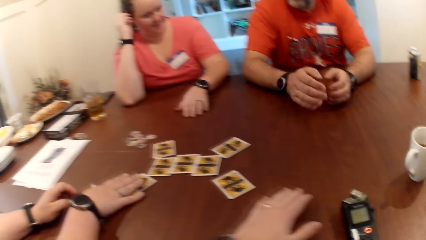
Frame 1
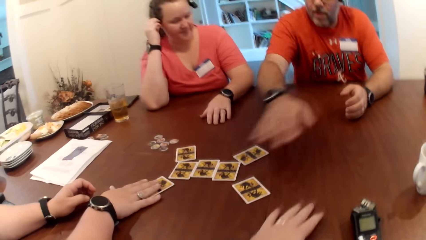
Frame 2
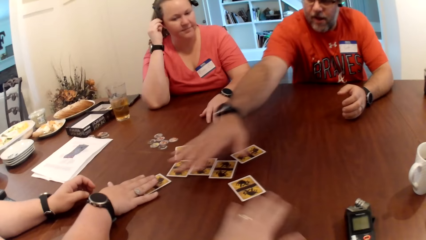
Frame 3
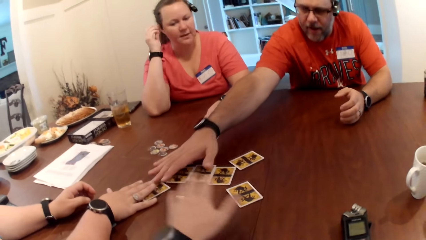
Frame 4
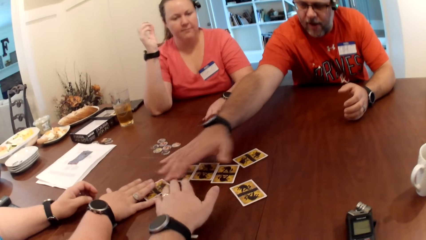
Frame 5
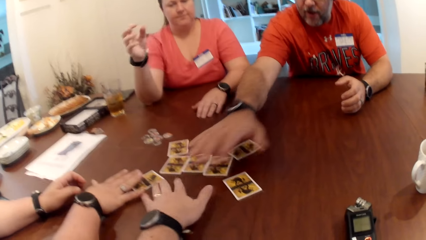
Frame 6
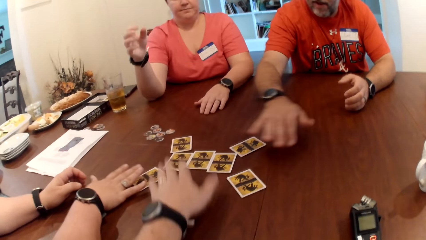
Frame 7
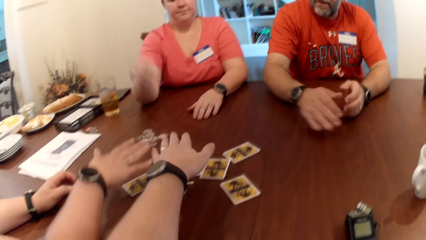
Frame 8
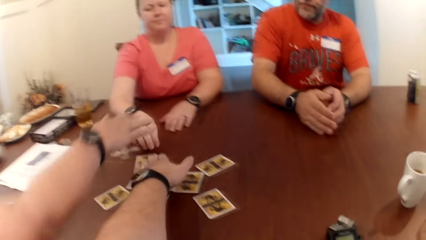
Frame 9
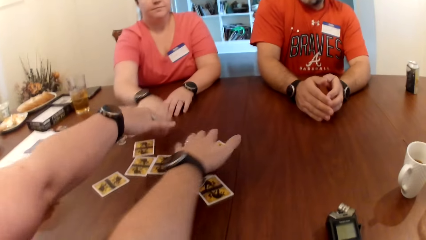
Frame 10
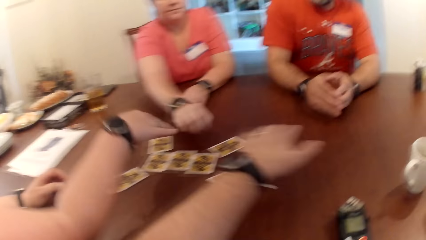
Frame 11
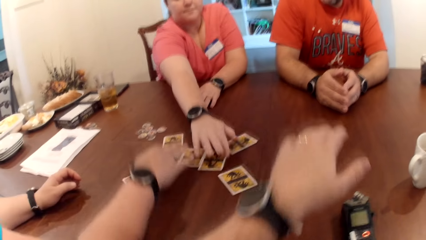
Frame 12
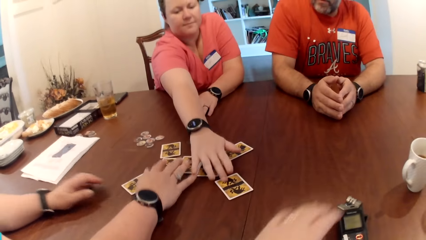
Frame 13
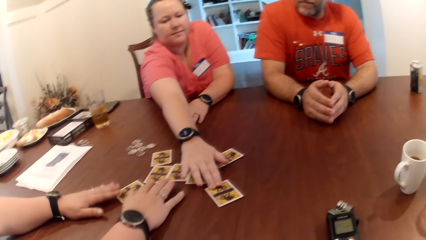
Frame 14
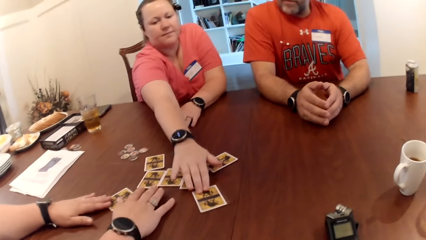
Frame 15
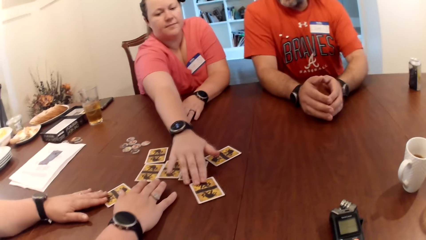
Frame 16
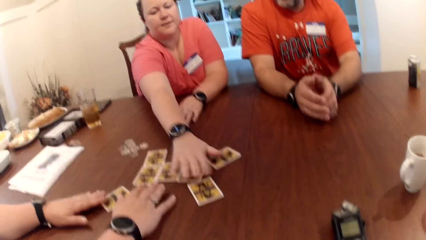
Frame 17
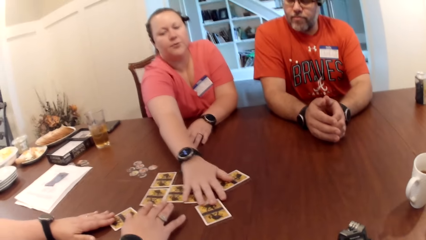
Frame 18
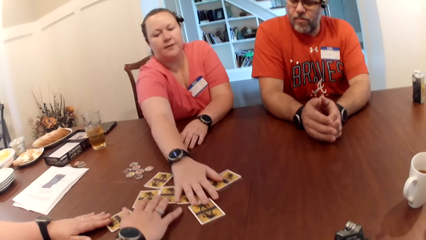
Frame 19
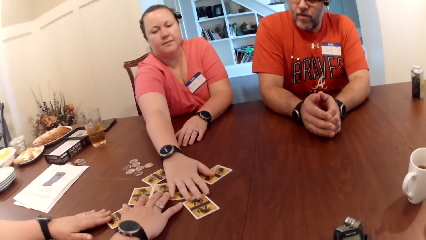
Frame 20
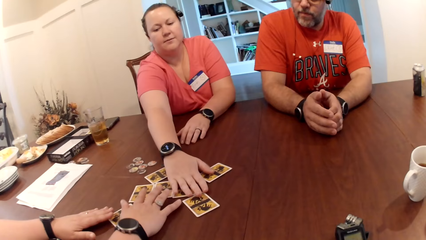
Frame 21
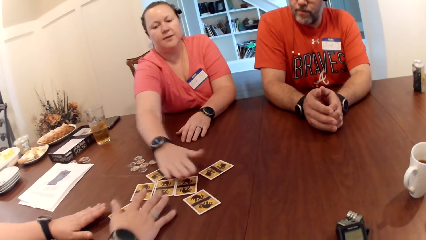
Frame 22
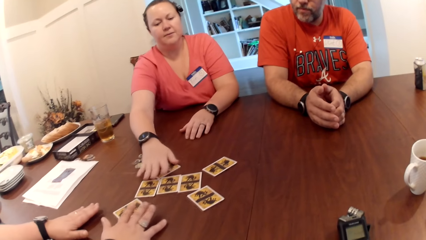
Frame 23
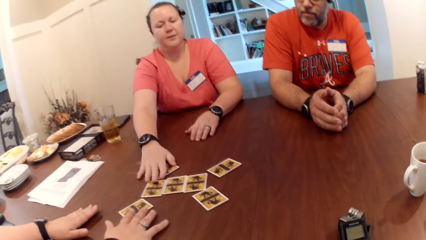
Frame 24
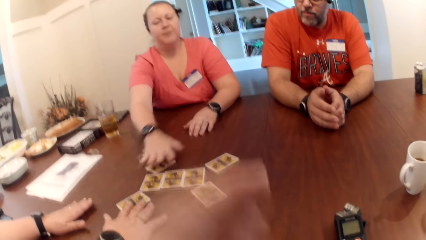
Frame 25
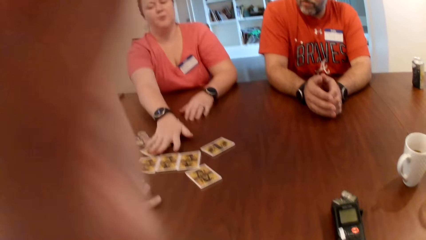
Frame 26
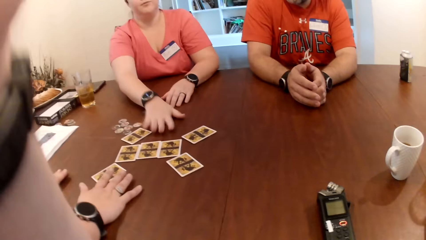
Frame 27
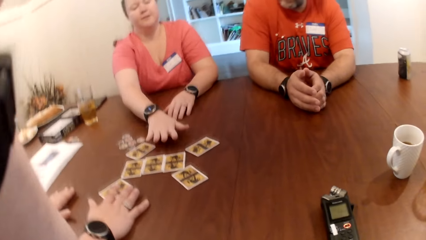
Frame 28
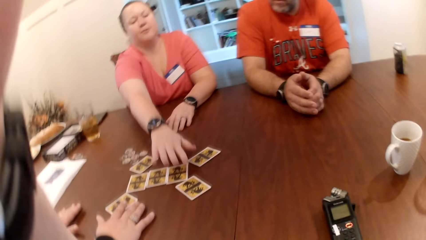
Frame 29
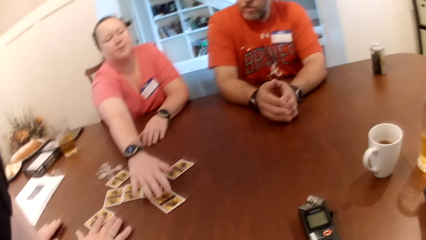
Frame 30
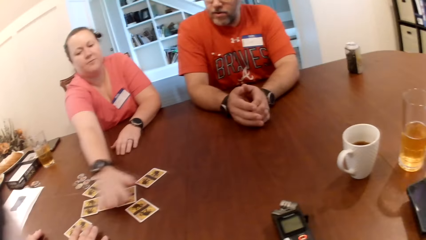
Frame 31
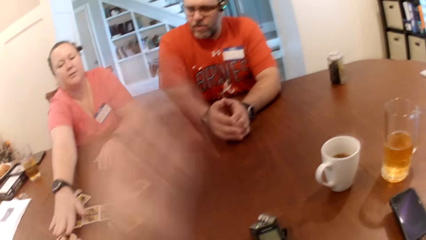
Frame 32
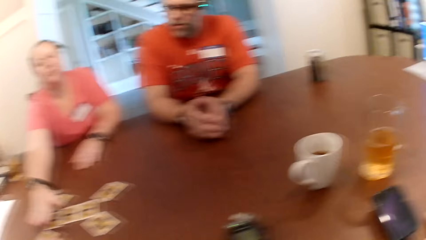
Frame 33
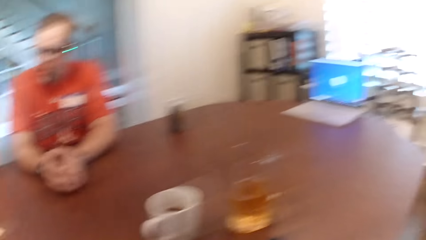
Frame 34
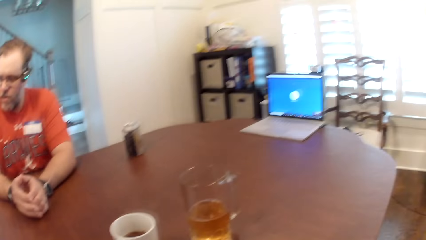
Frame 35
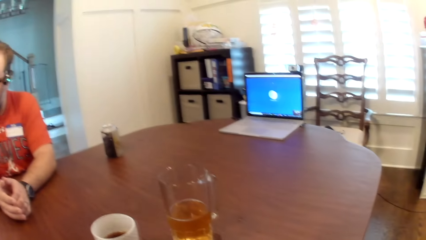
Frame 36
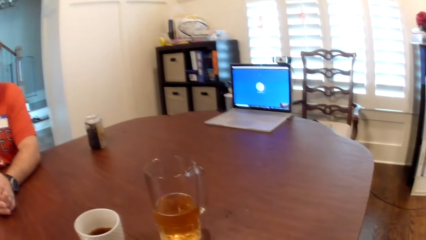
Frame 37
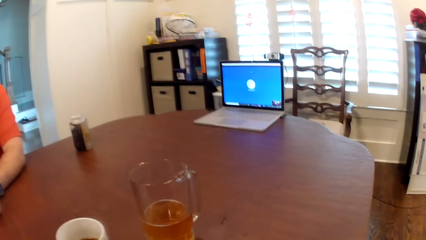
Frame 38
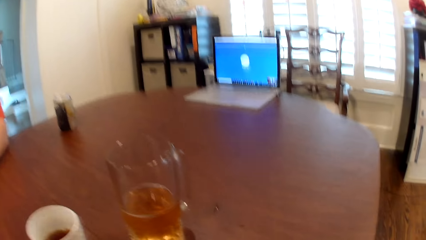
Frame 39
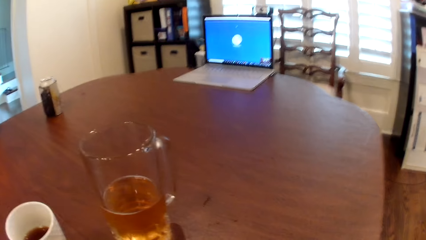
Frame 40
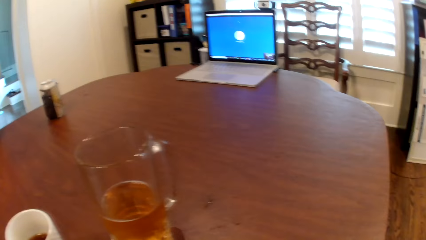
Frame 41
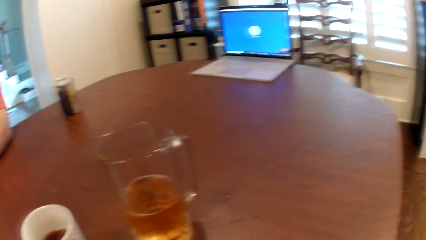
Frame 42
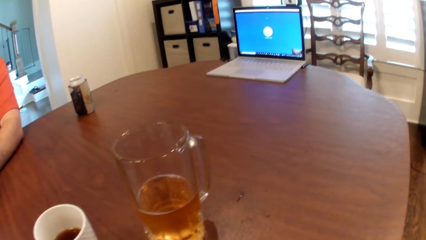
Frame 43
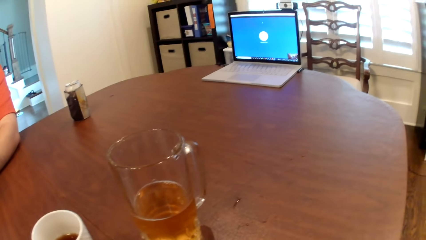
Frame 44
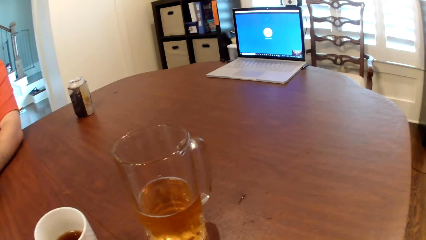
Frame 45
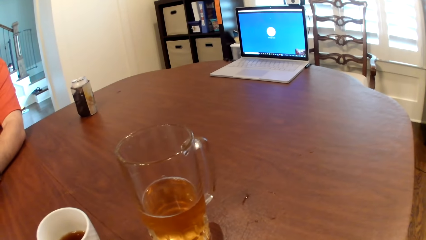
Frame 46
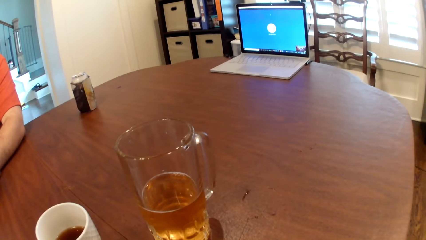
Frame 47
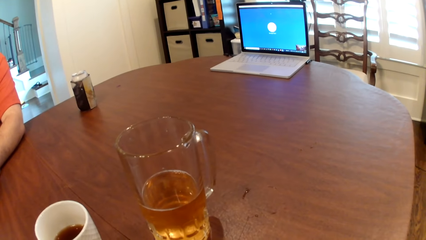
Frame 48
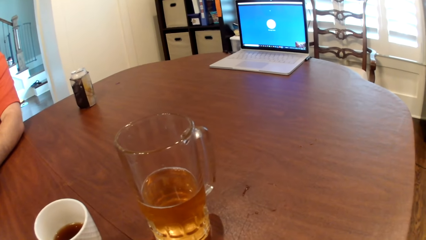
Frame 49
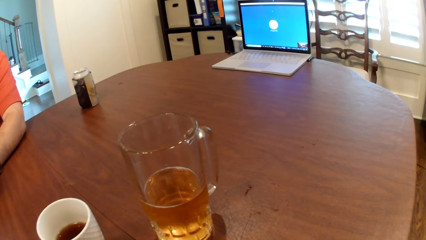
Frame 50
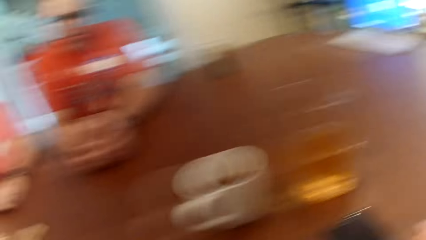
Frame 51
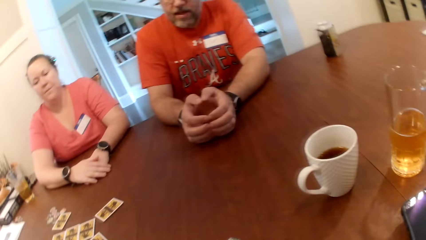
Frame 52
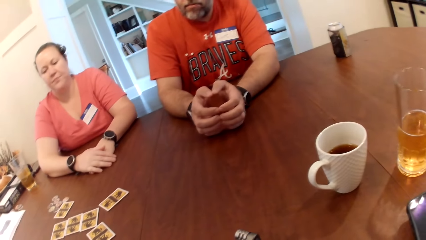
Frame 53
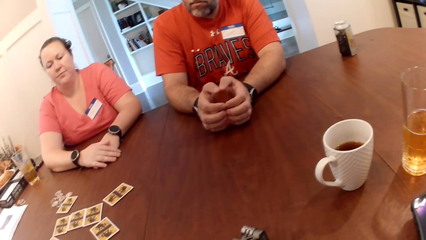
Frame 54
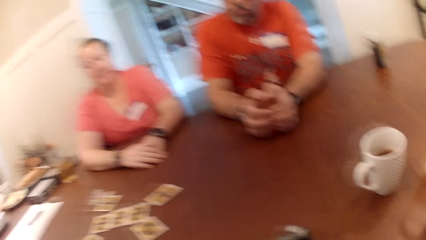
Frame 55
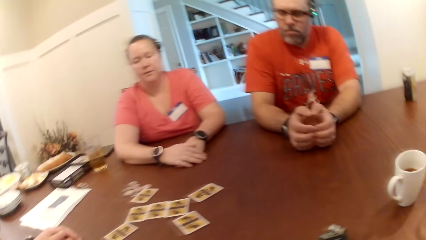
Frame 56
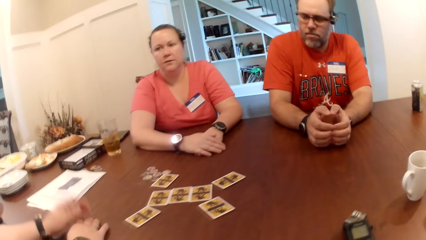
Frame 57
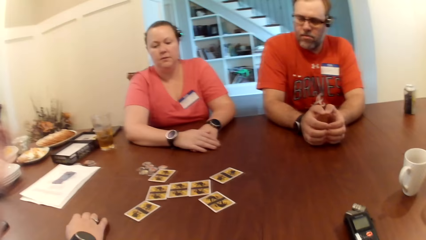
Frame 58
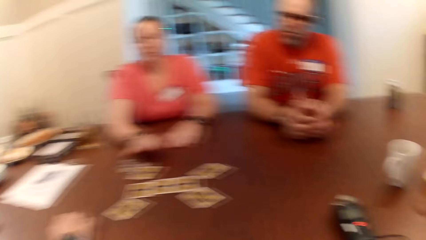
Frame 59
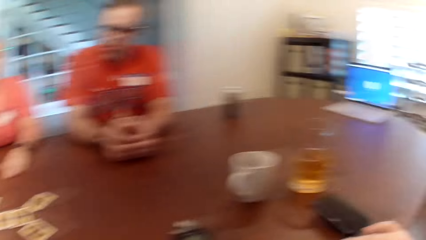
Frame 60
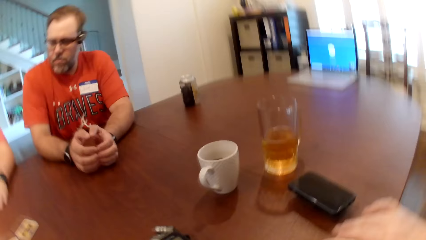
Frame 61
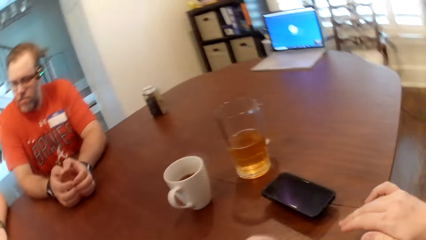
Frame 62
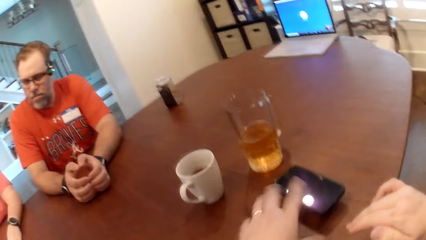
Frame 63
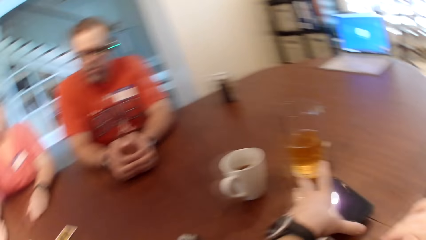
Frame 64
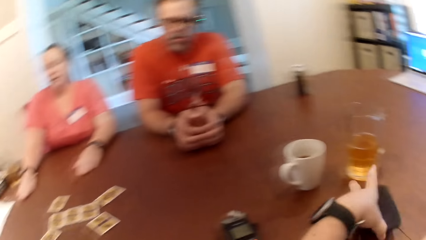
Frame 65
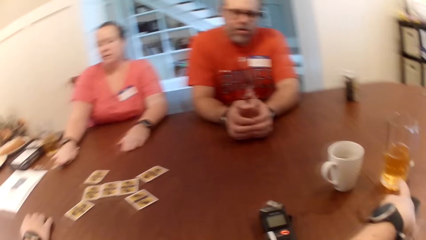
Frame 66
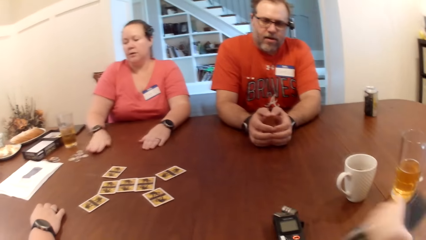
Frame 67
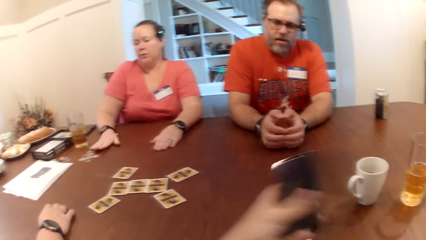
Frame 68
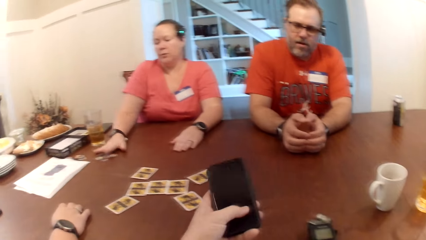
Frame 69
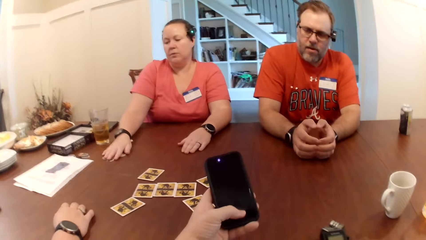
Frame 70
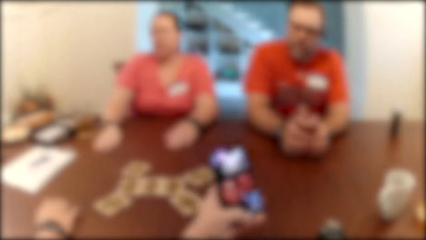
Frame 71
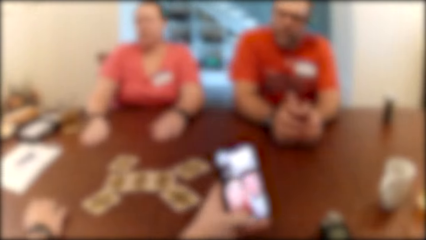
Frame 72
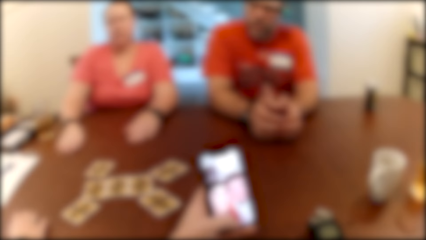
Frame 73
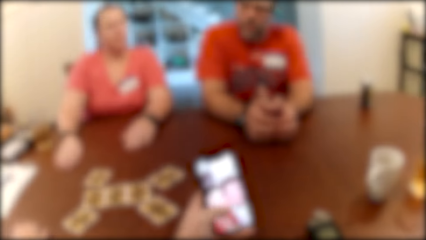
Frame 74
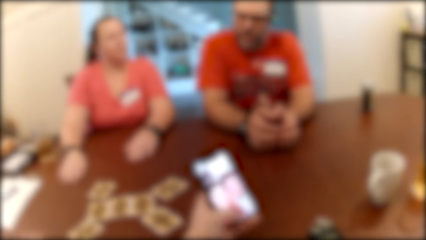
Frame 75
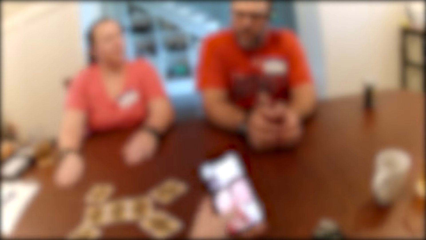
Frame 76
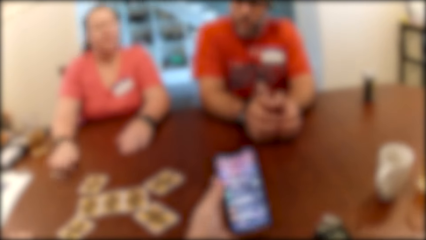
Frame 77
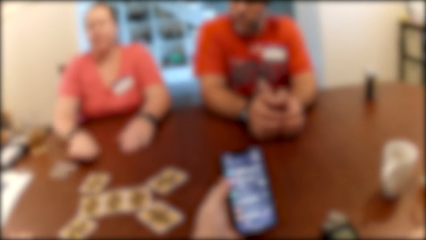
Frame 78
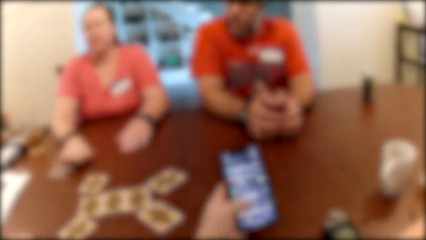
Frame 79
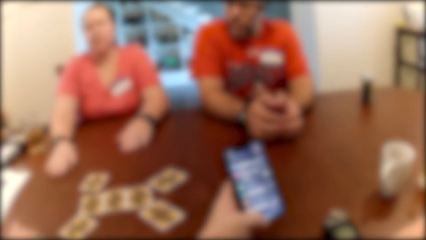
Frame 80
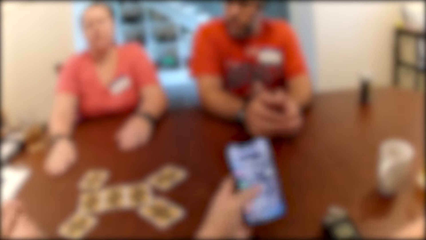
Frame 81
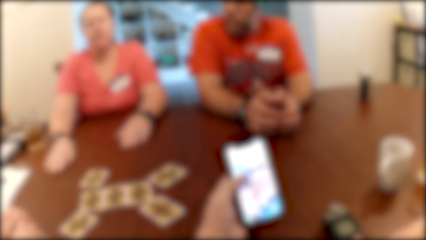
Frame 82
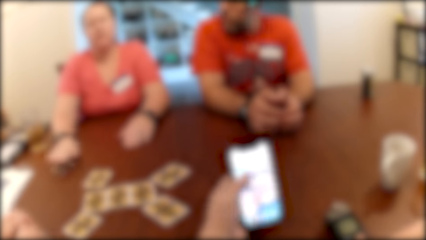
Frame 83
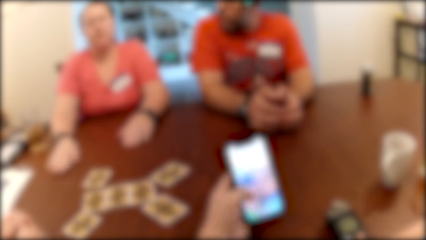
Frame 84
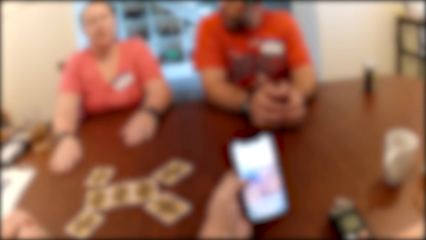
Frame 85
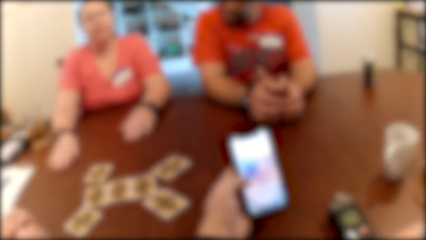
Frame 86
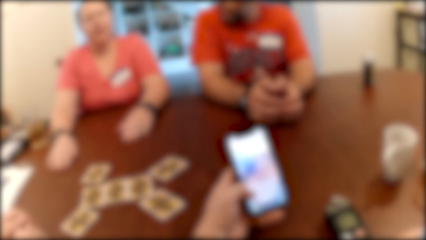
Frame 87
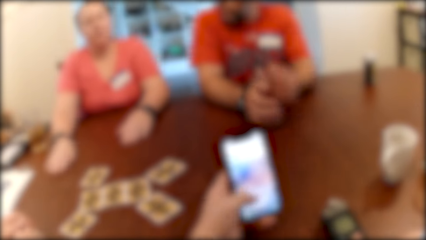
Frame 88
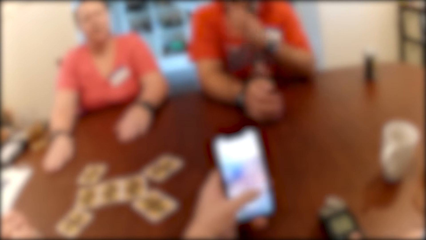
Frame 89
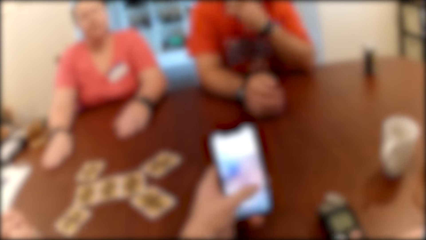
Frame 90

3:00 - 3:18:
A man removes his right hand from the table and touches the card on the table with his right hand. A woman removes her right hand from the table and adjusts the cards on the table with her right hand. The camera wearer raises up the hand and lowers down the hand. He picks up the phone from the table with his left hand. The woman adjusts the token on the table with her right hand. The camera wearer dials the phone. He operates the phone with his left hand.
